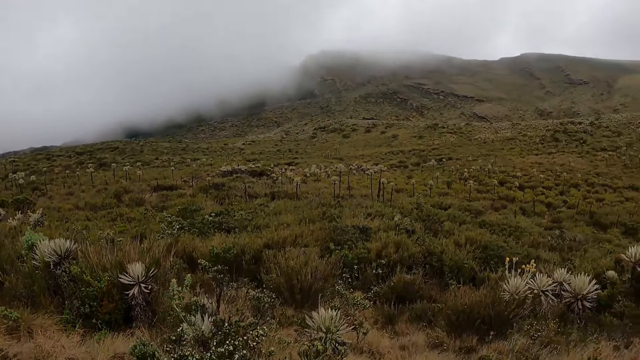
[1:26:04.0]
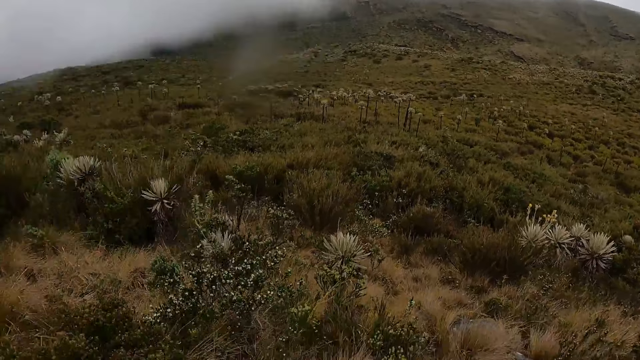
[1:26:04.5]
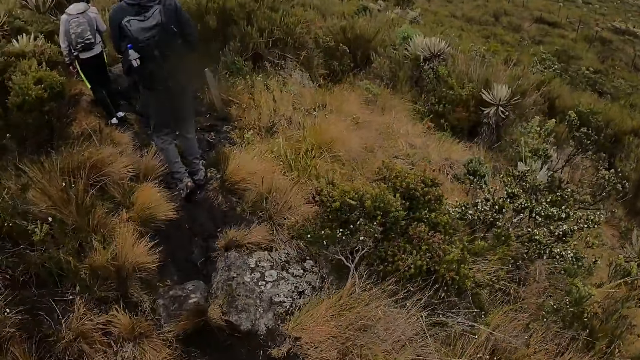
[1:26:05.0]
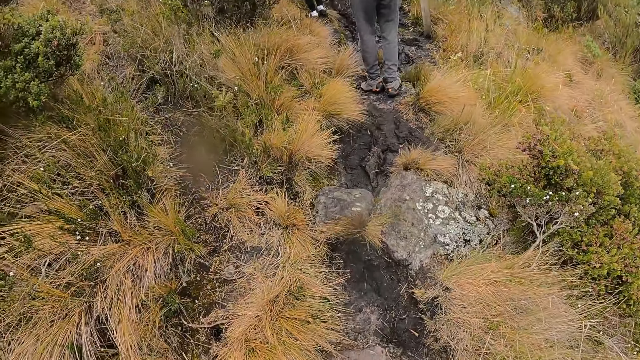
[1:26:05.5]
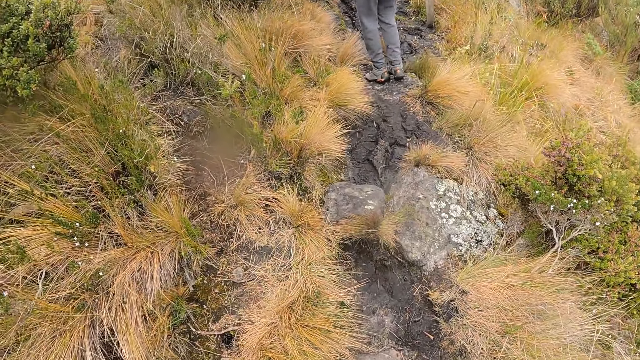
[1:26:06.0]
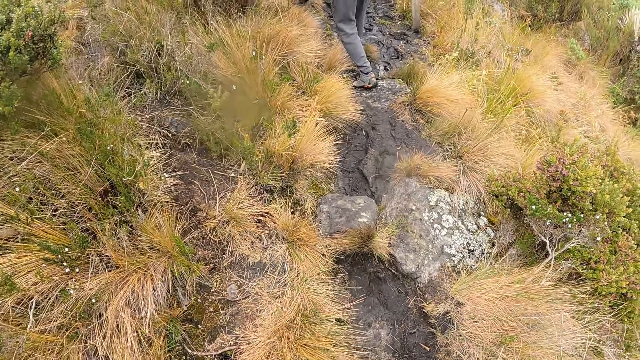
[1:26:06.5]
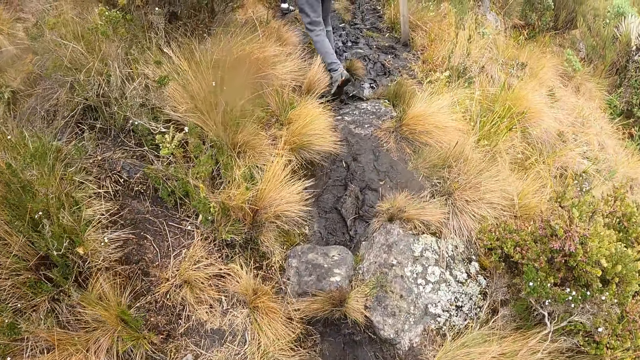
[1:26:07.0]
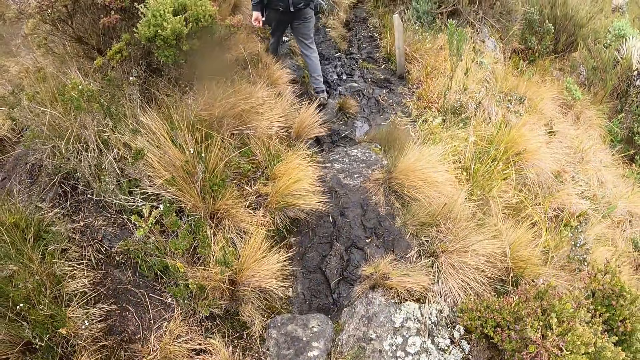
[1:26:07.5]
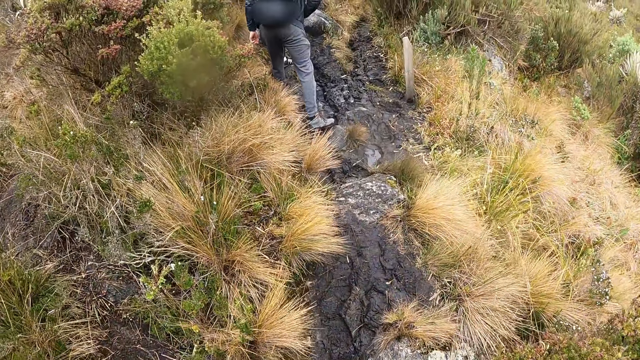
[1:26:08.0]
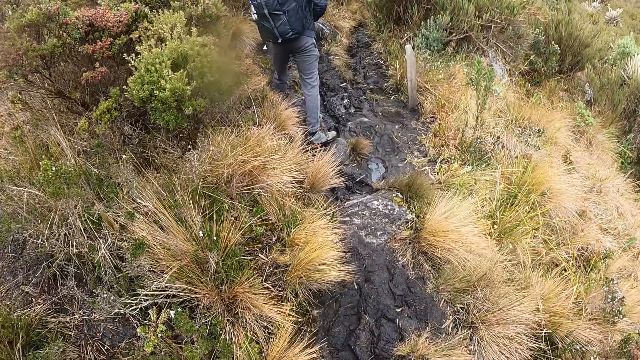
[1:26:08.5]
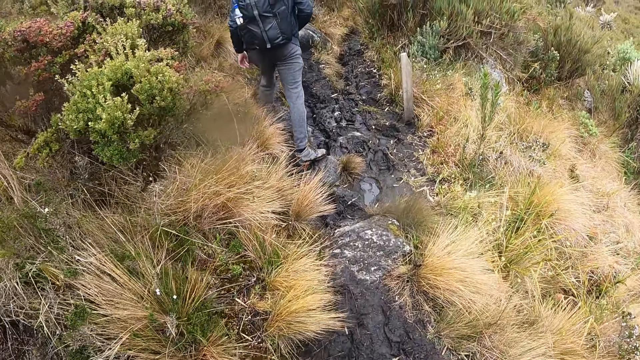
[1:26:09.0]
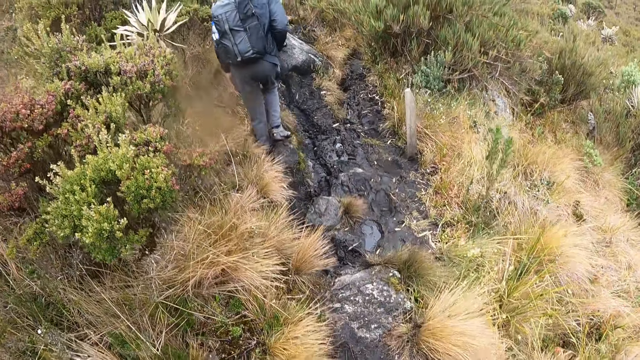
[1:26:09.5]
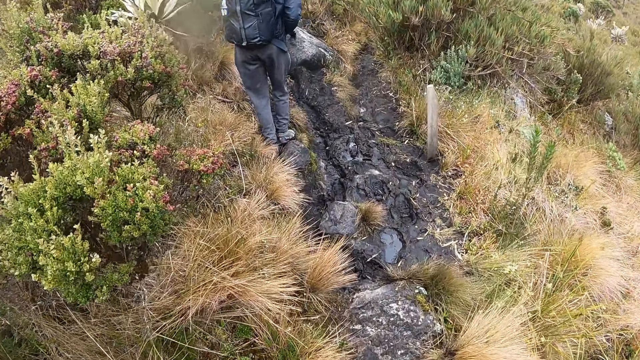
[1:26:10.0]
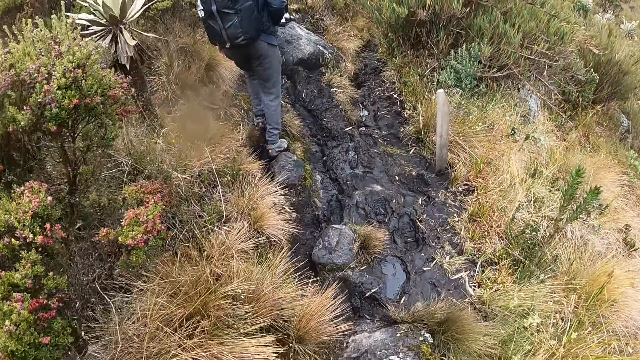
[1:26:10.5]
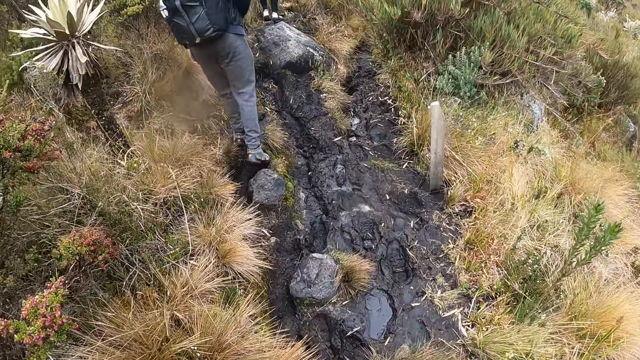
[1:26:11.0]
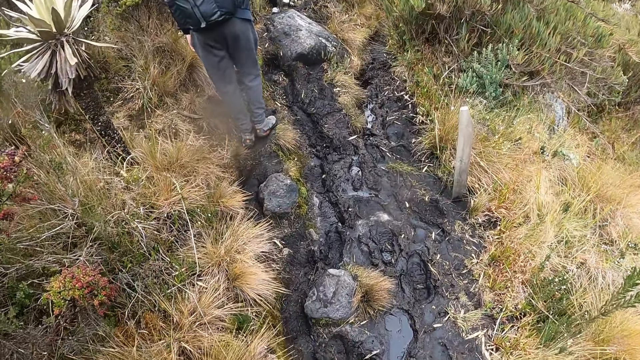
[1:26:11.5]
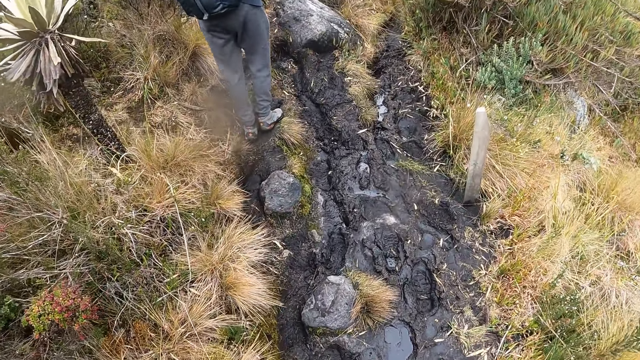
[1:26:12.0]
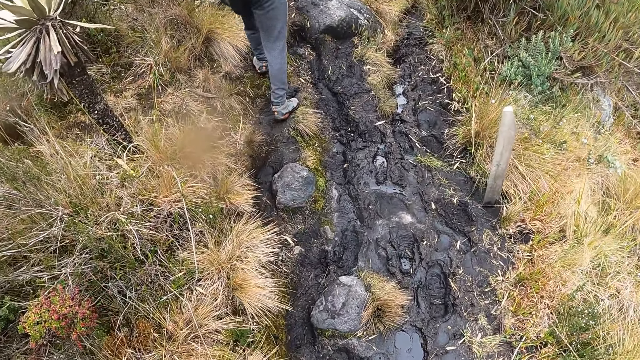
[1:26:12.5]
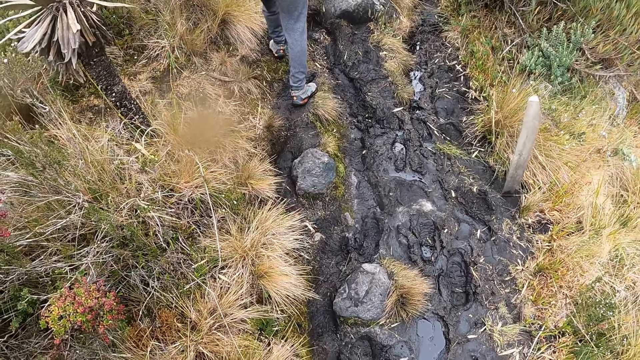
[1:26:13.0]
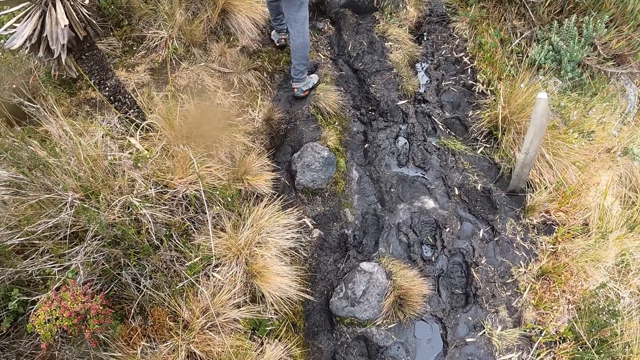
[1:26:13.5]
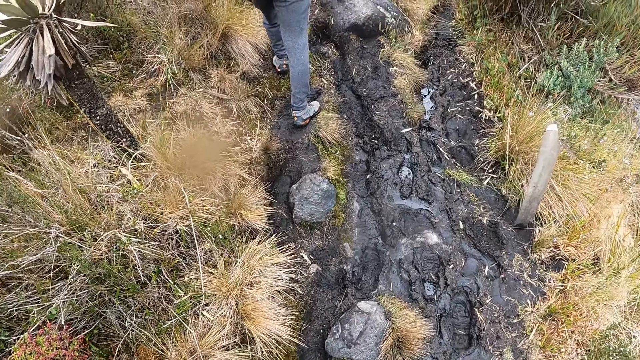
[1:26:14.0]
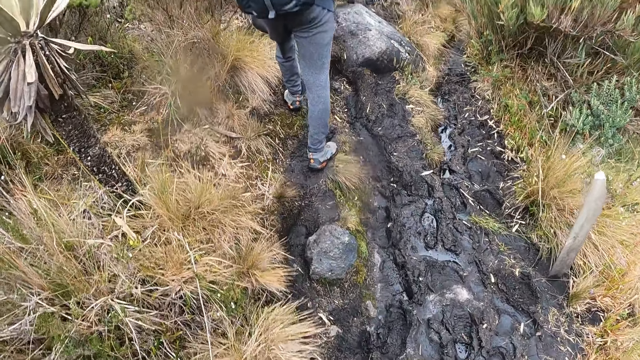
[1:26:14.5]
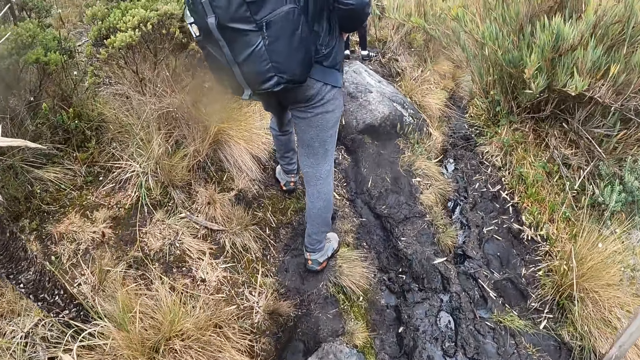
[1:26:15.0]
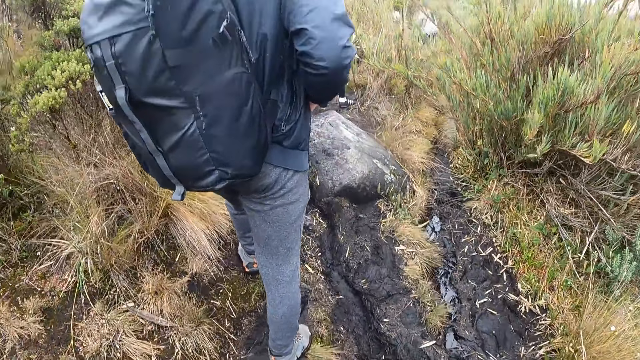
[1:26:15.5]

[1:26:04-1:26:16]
The camera wearer walks around.

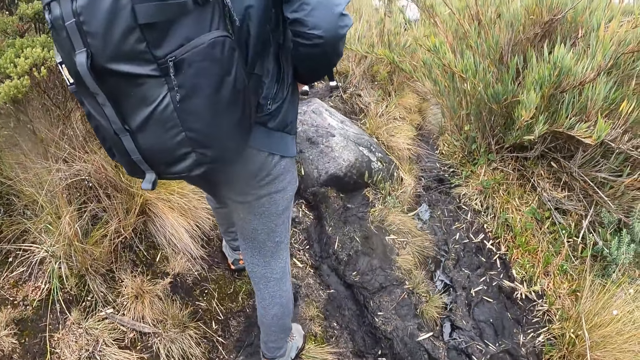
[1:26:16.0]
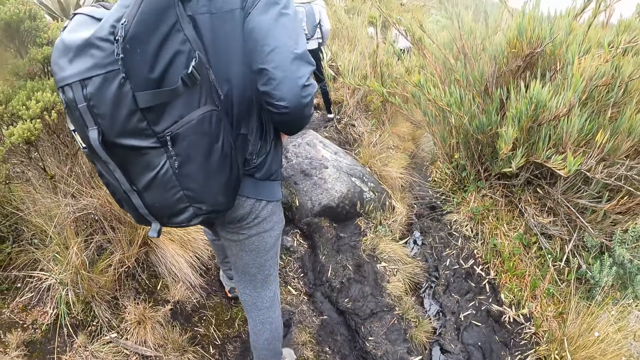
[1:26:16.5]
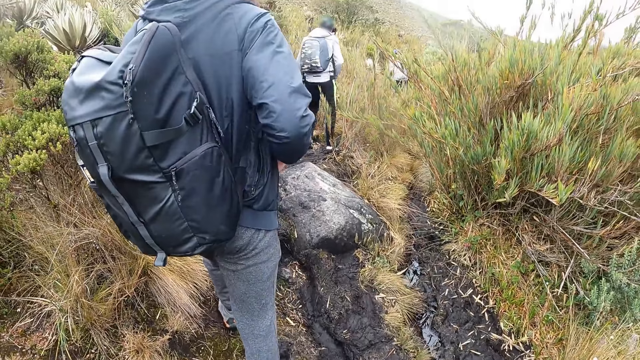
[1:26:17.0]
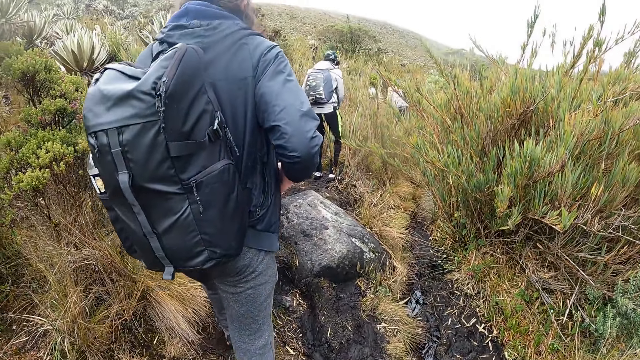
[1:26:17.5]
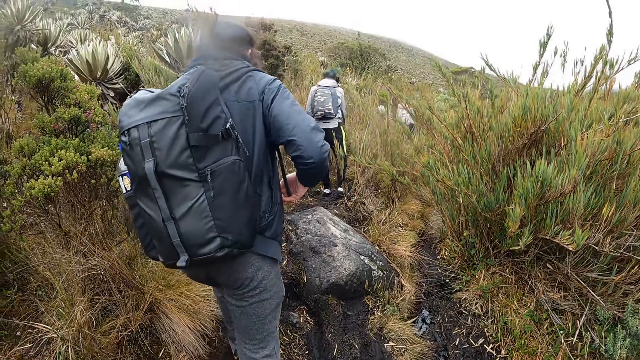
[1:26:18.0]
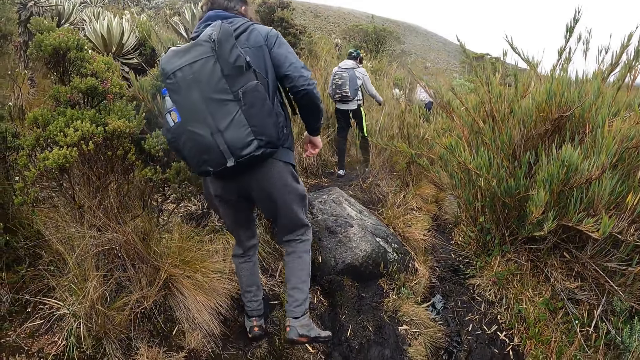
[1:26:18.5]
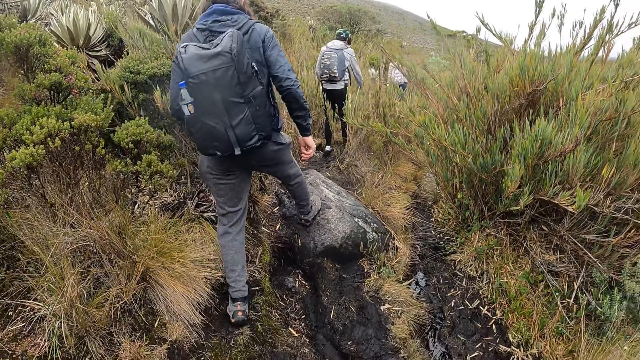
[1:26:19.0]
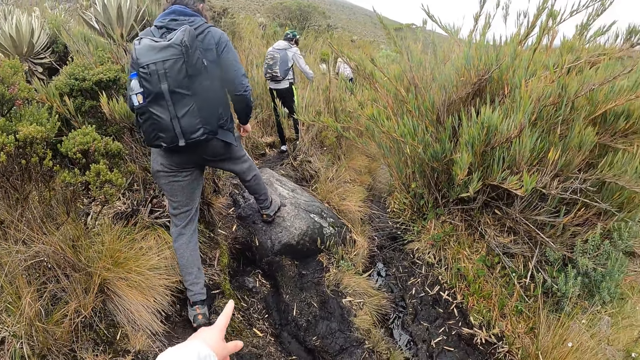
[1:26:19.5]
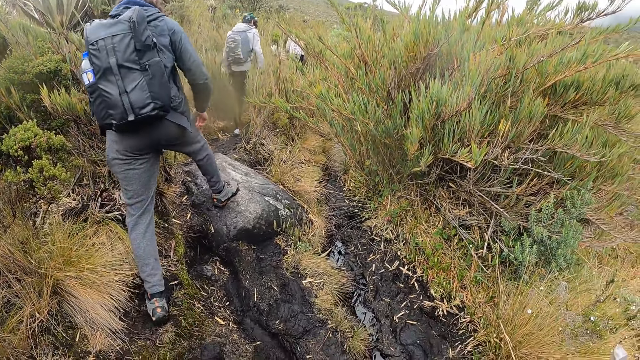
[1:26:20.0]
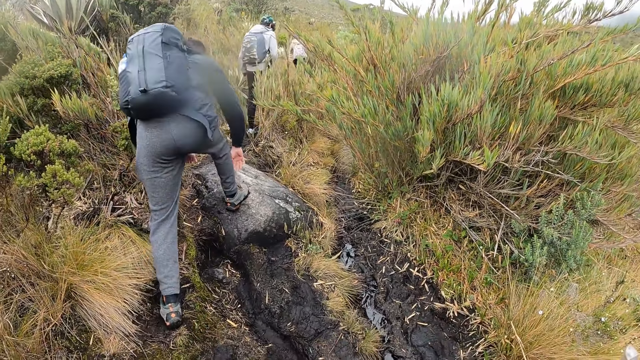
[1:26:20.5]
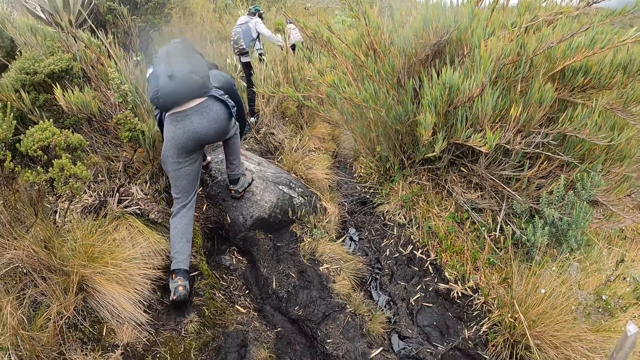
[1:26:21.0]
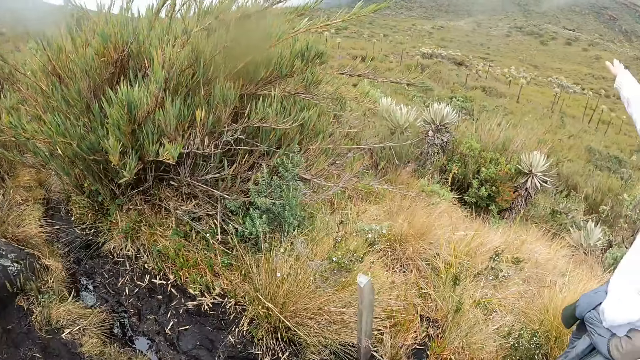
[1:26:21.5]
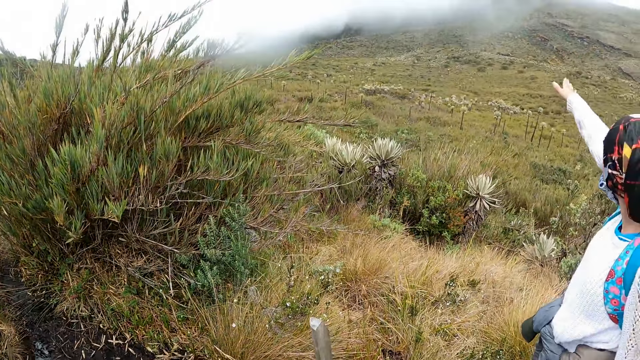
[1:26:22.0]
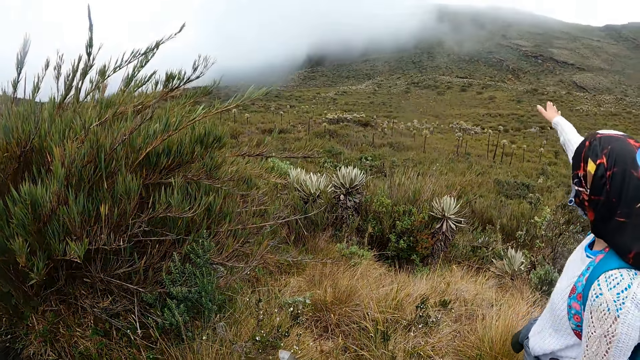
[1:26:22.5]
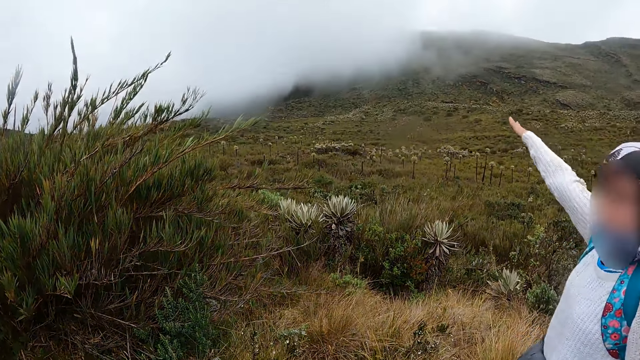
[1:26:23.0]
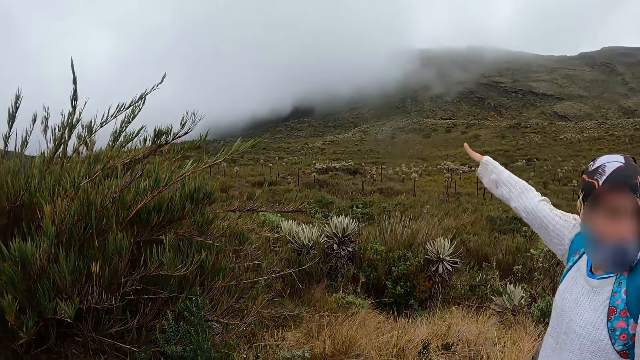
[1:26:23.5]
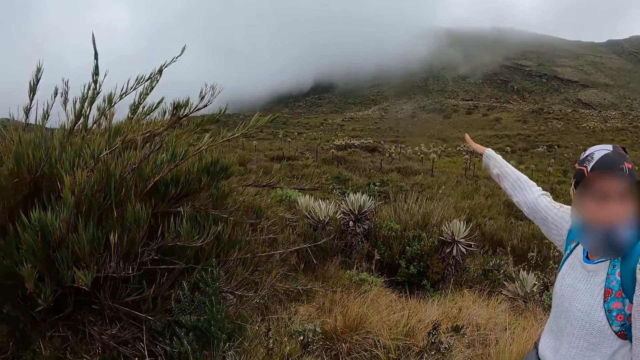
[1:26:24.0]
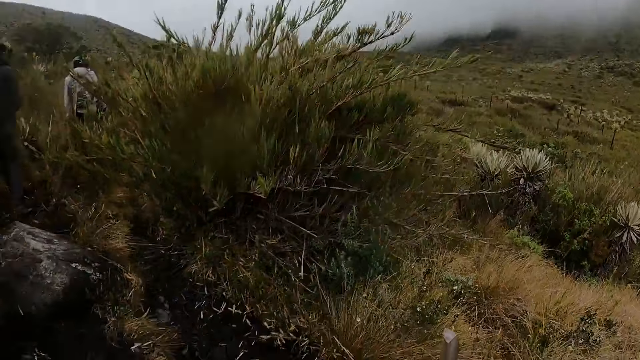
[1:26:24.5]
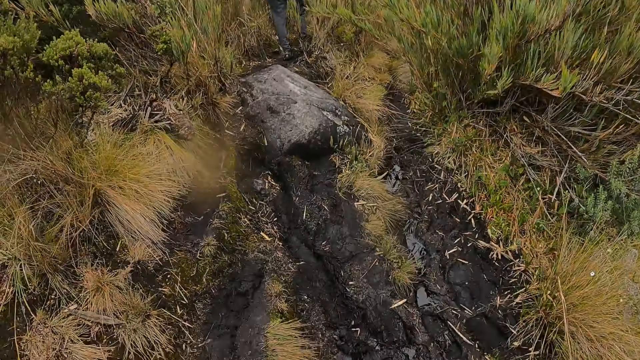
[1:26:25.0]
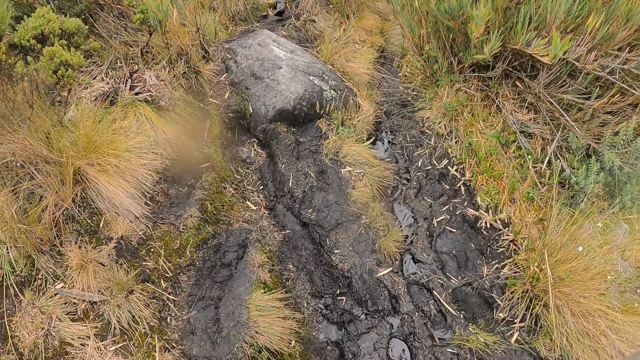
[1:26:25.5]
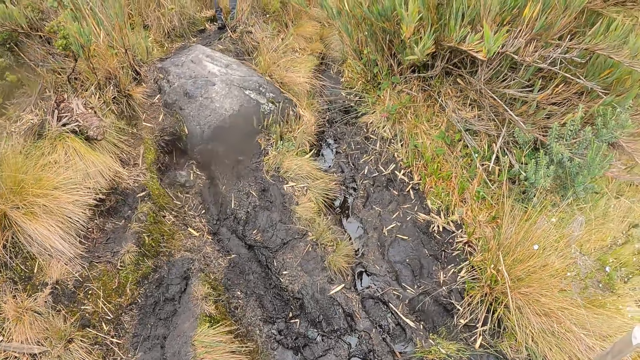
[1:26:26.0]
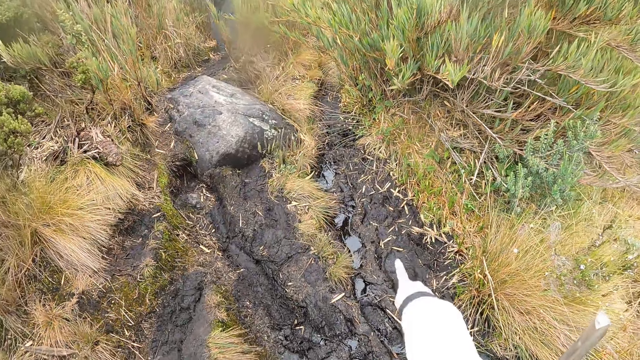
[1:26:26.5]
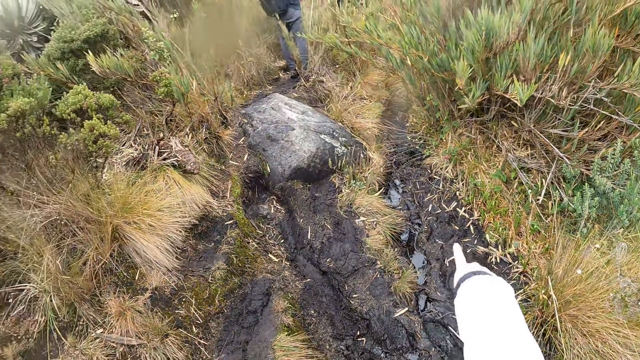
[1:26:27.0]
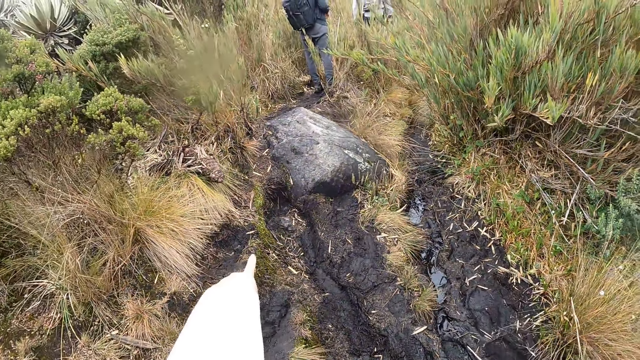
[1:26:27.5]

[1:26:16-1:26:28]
The camera wearer points ahead.
